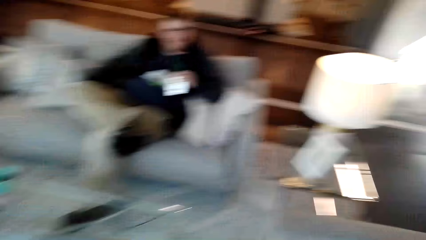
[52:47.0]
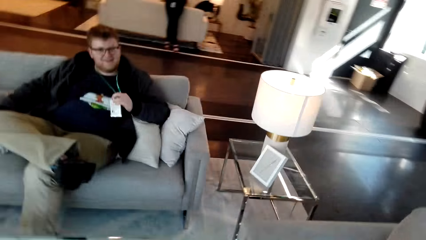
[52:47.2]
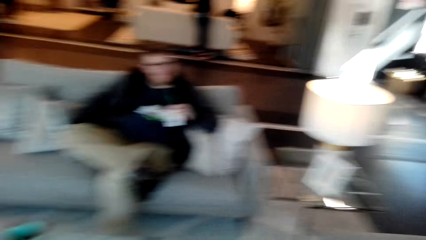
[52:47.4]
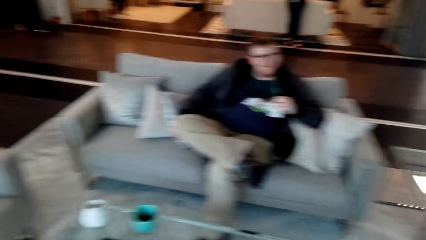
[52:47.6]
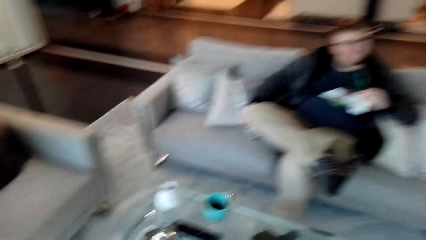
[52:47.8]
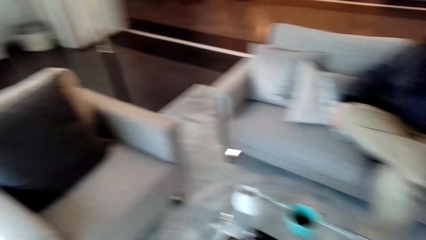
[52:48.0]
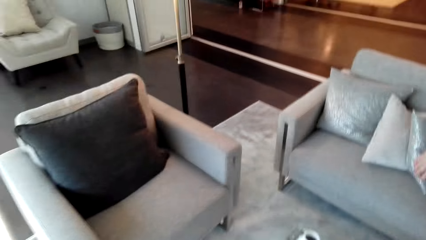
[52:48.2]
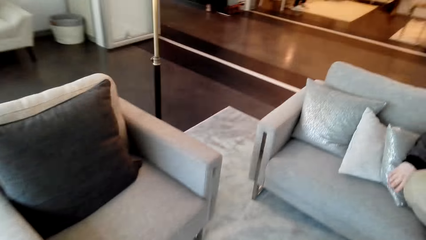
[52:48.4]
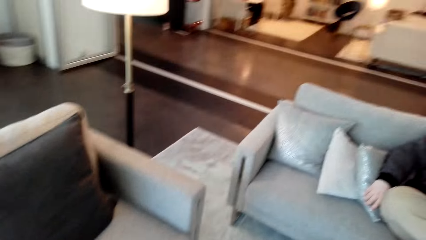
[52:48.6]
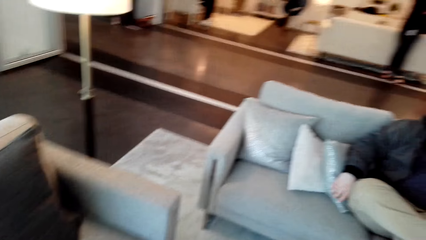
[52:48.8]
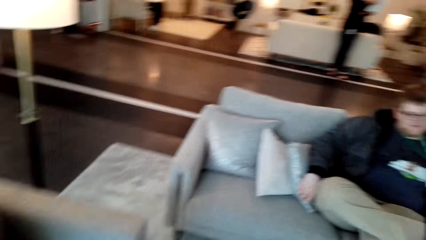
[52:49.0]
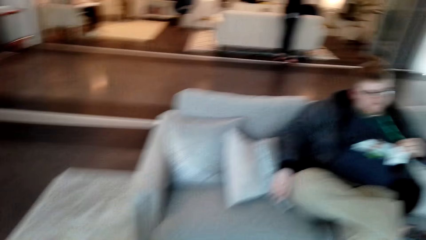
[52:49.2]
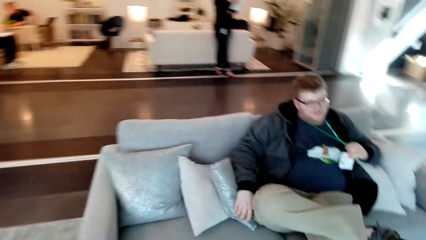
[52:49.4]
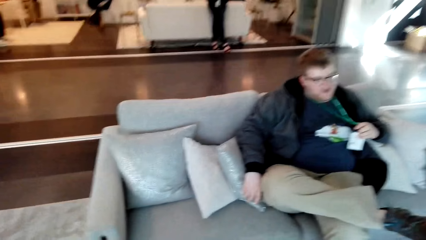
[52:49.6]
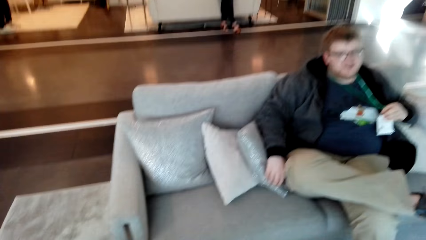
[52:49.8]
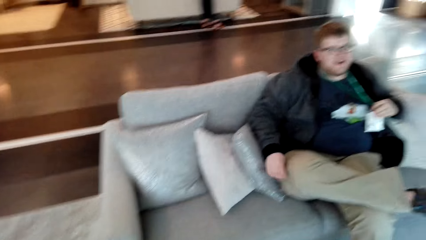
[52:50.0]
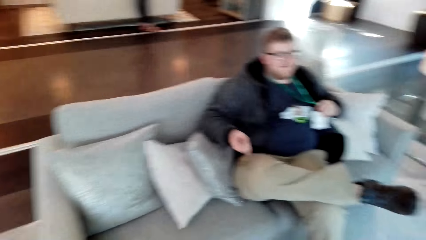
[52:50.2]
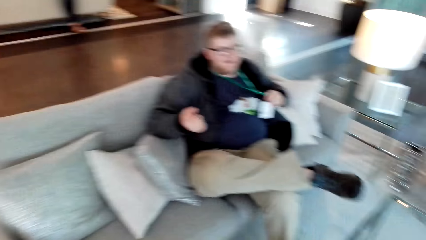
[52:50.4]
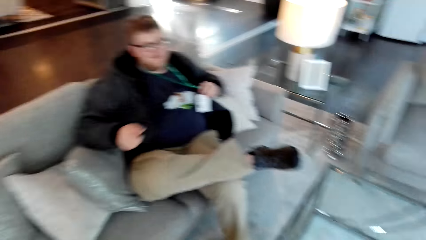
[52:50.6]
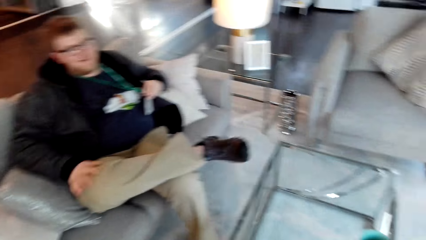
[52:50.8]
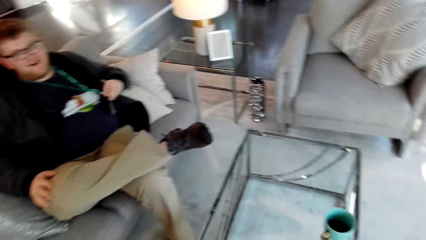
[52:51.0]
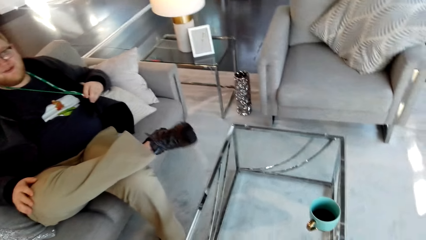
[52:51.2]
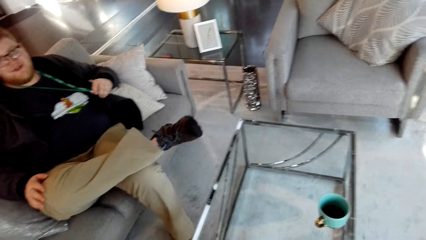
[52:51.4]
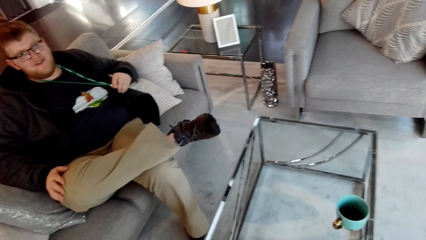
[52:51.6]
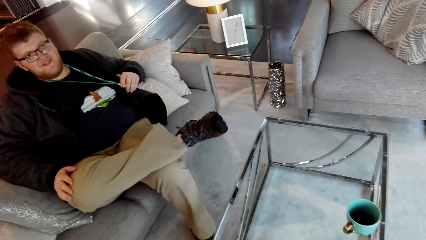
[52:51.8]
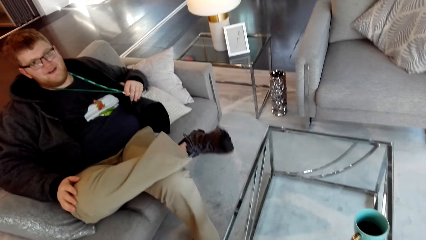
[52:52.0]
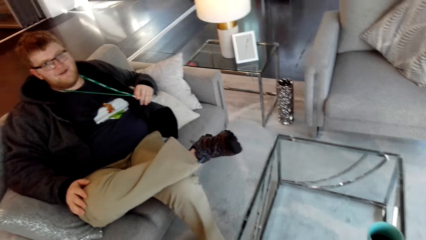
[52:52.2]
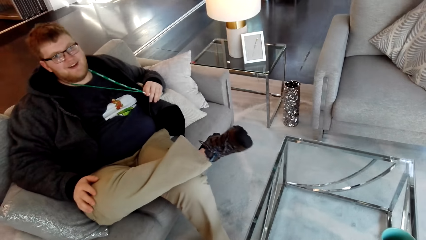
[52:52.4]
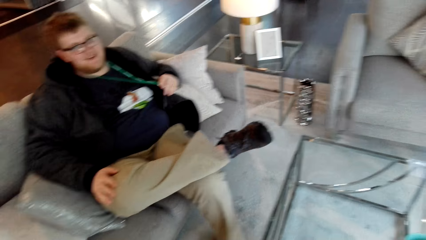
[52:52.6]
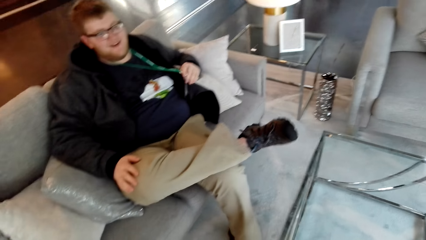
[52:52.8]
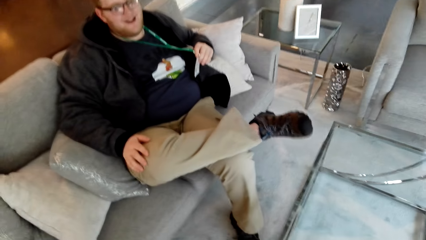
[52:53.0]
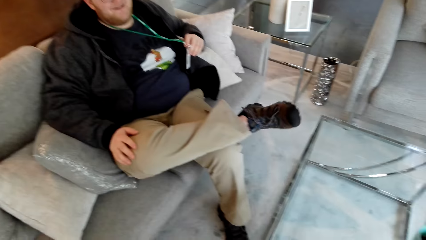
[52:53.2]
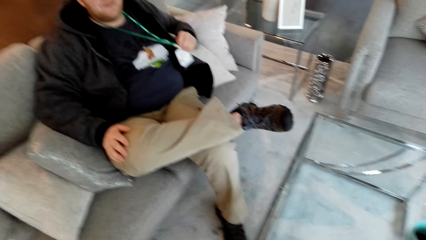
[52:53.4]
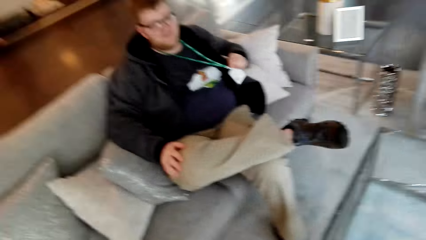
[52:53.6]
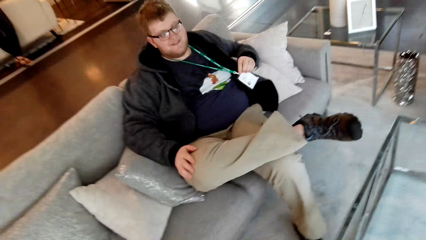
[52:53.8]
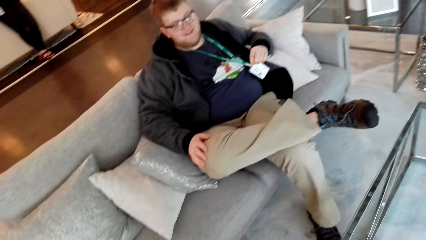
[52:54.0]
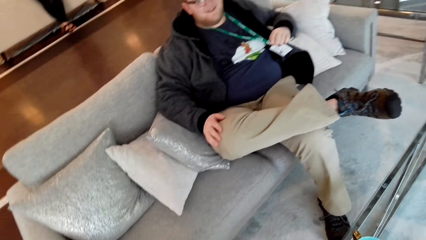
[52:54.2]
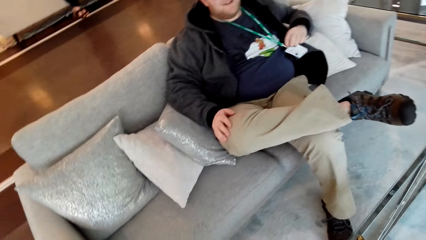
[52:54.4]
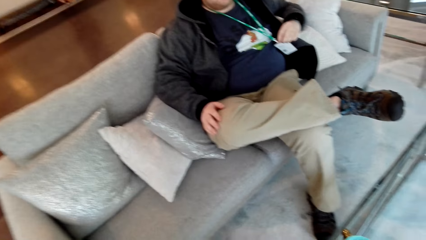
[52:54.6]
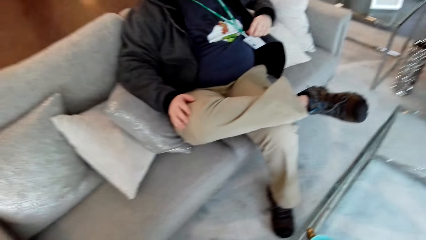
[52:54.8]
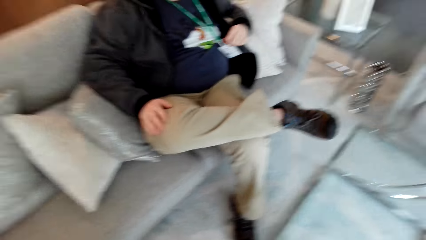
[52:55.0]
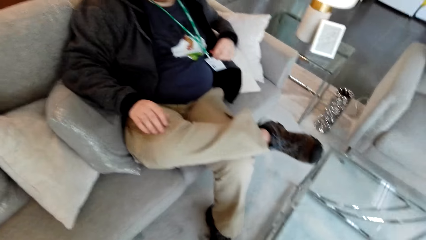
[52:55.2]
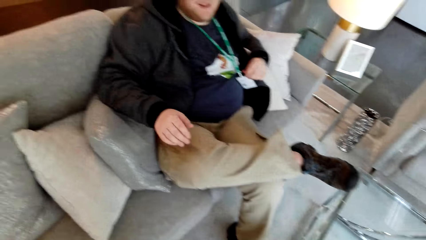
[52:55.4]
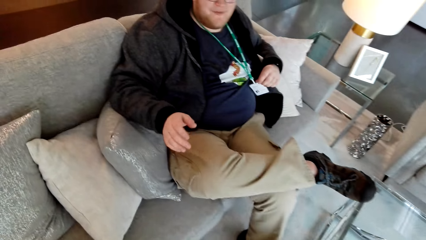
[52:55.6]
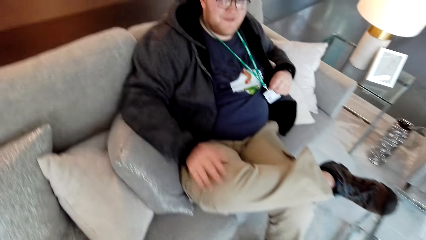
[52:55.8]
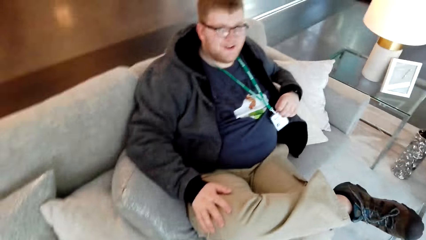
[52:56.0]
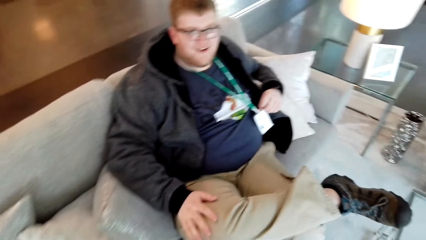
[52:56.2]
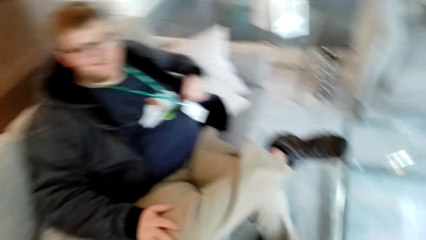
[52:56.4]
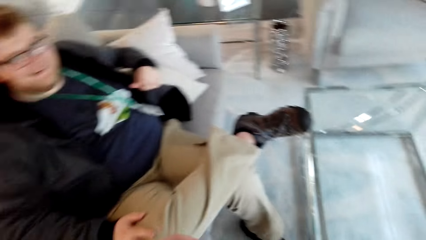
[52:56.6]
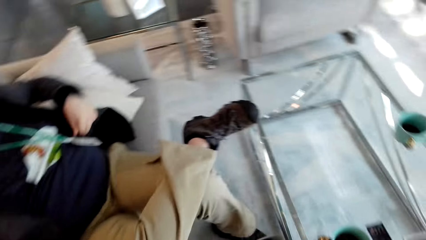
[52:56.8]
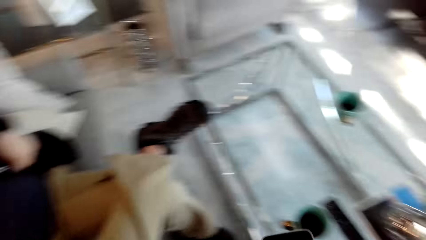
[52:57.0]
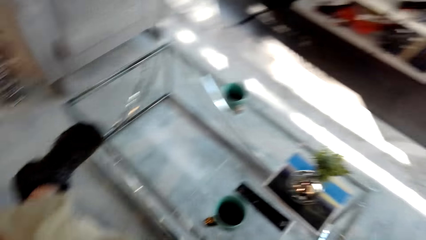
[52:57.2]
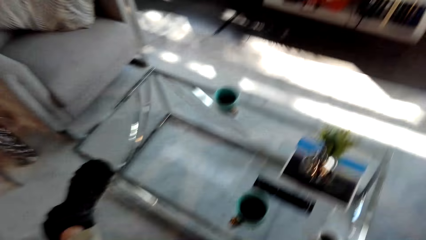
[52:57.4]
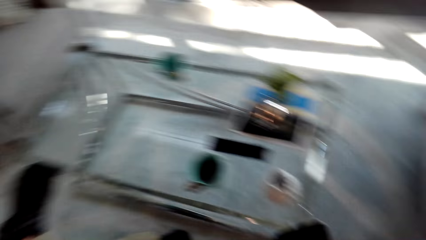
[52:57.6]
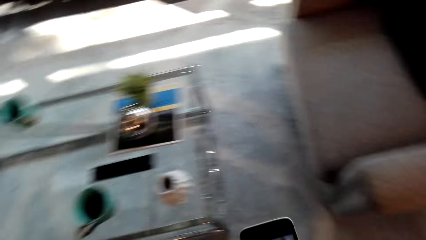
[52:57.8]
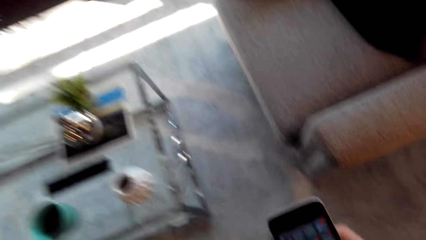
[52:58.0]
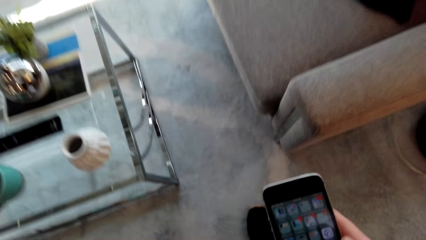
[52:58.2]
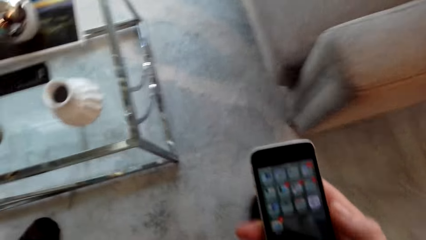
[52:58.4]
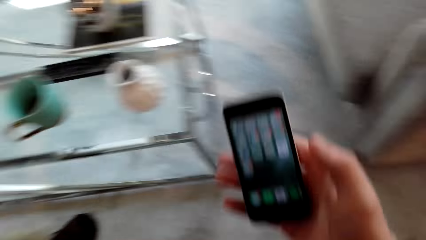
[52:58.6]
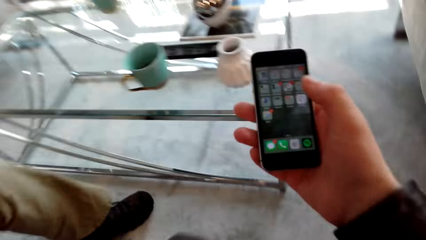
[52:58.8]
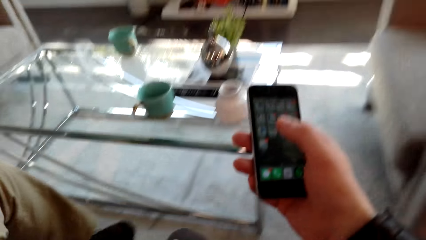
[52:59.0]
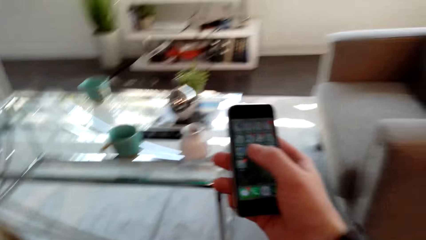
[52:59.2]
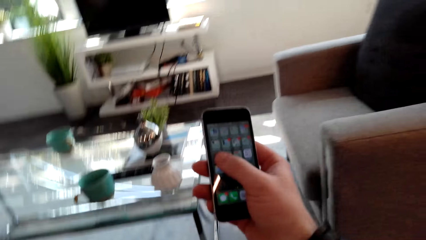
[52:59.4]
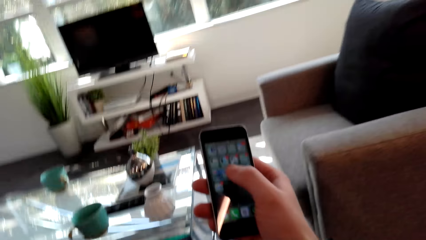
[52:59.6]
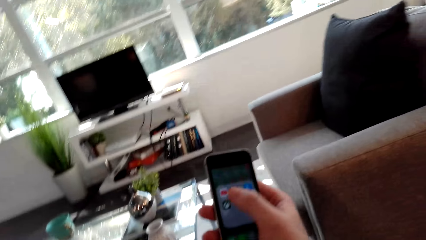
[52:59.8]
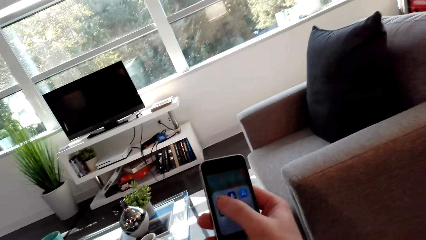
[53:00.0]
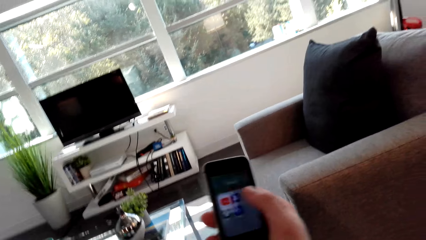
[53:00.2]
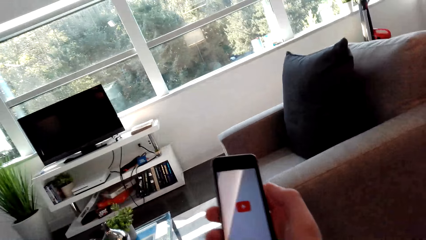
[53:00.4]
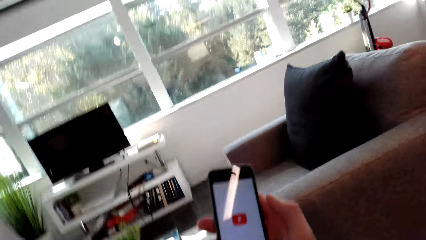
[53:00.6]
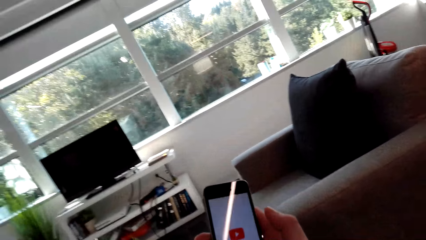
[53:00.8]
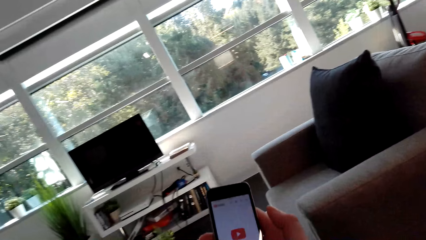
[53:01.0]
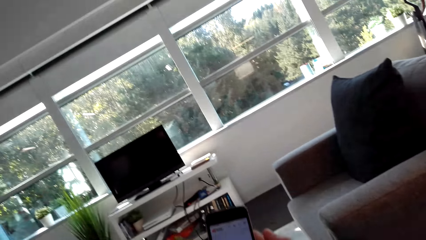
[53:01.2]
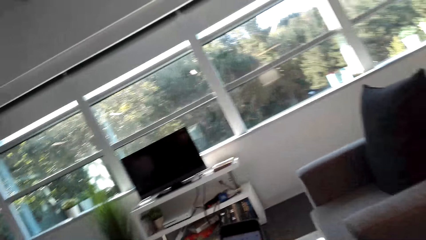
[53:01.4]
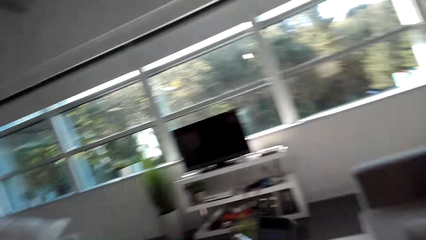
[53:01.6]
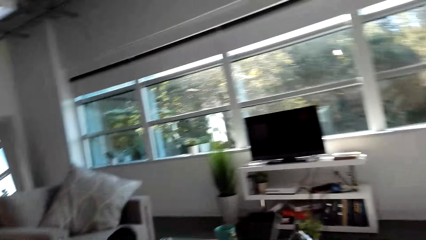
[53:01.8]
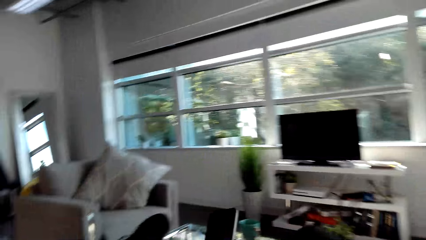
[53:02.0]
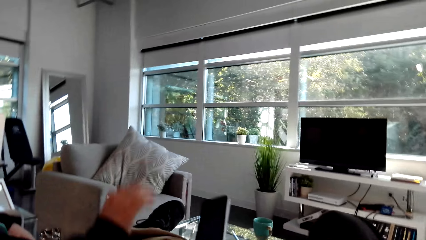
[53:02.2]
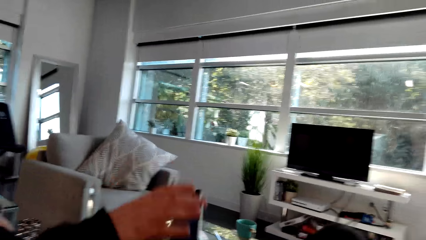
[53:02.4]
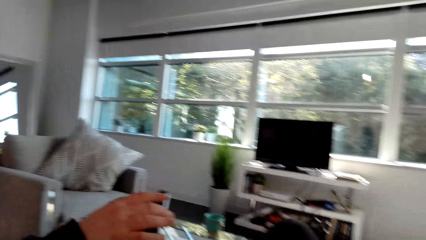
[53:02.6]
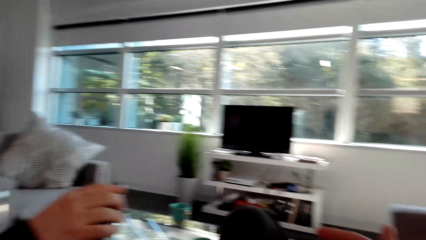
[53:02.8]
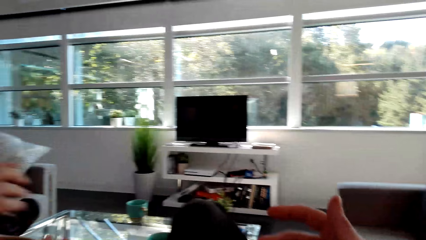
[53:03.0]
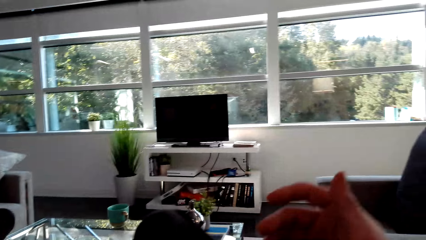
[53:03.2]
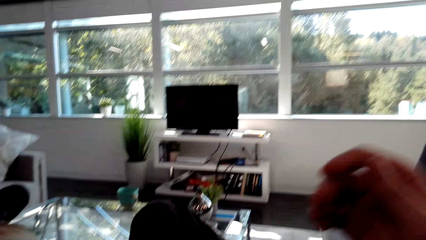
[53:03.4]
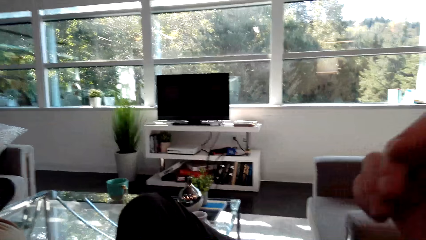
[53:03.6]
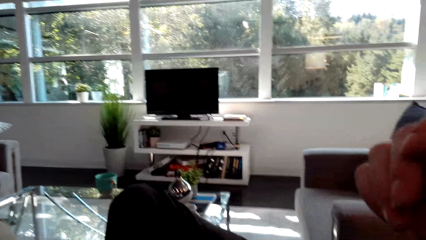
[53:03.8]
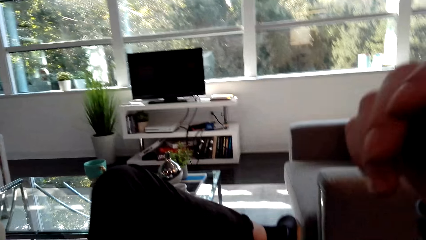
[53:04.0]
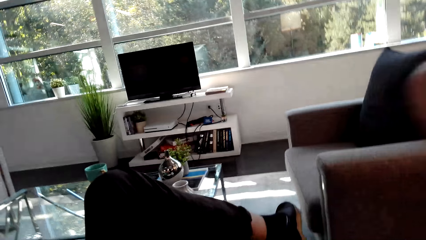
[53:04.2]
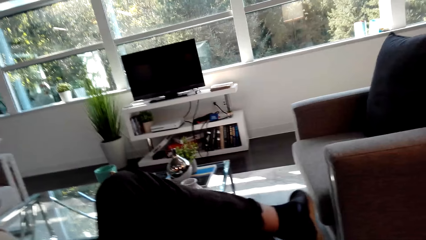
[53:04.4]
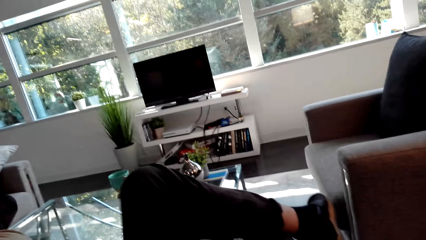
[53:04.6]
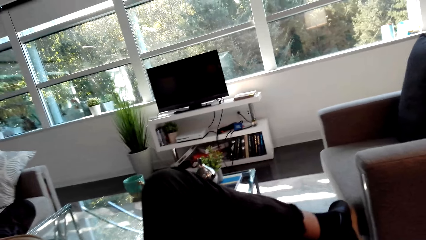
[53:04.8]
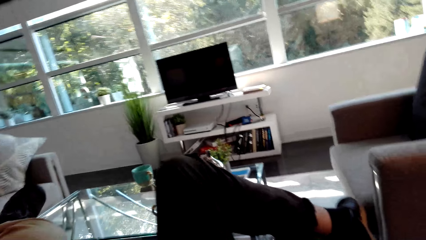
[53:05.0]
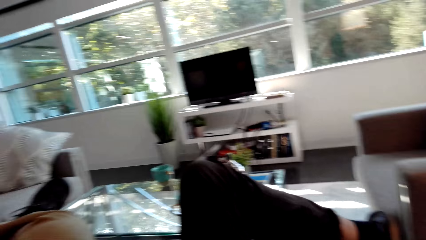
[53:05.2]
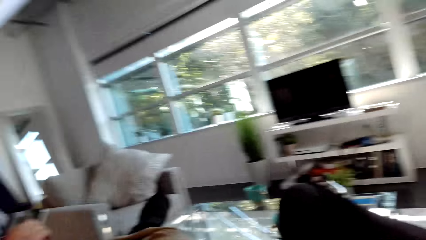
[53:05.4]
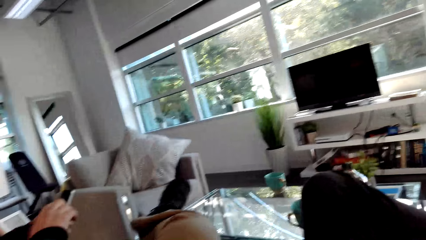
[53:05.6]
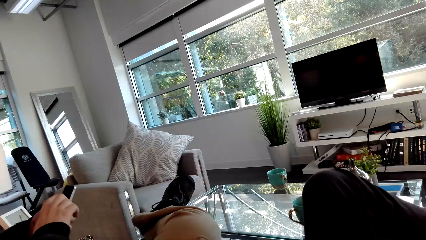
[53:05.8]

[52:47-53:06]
The camera wearer looks around. A man talks. The camera wearer moves the leg. They start to use their phone. They give the man their phone. They lift the hand.
